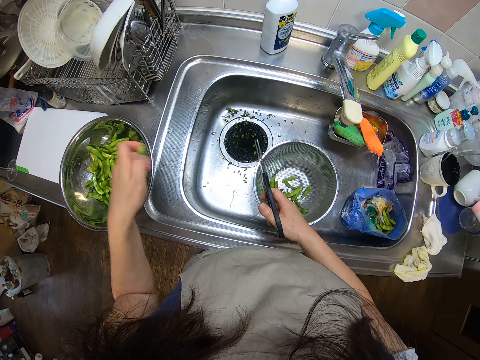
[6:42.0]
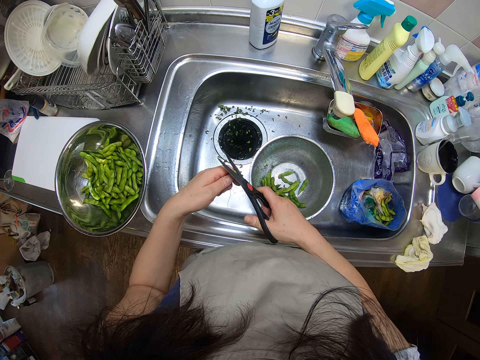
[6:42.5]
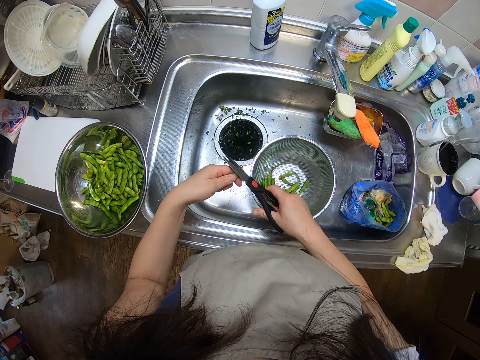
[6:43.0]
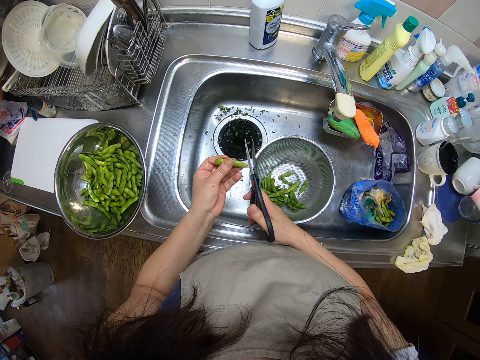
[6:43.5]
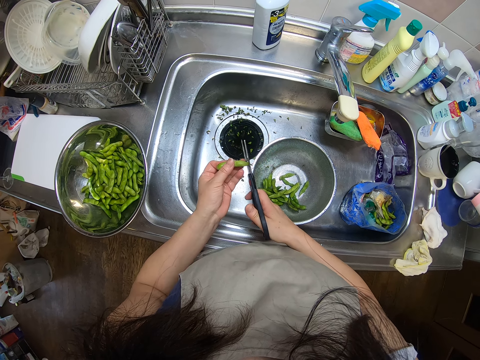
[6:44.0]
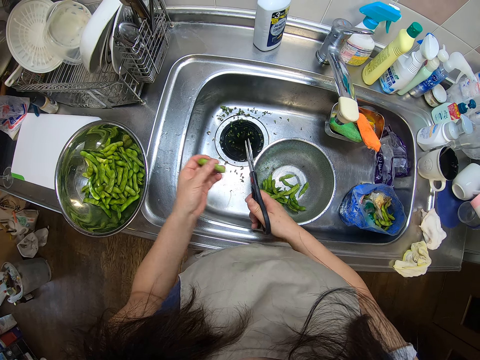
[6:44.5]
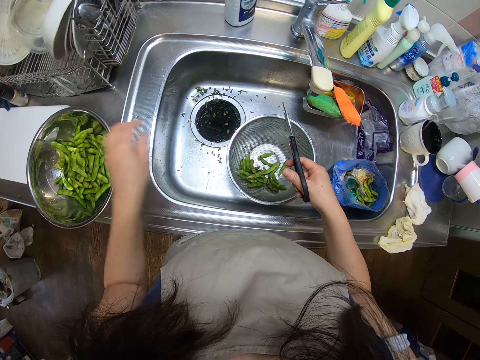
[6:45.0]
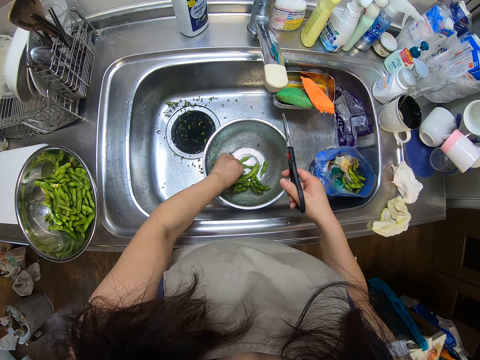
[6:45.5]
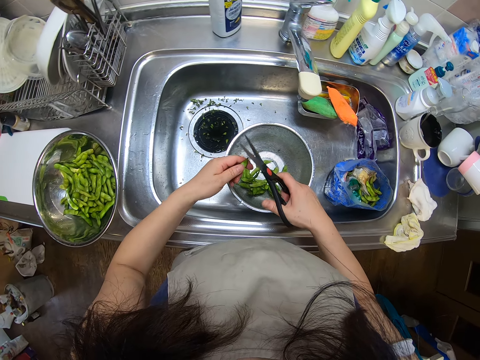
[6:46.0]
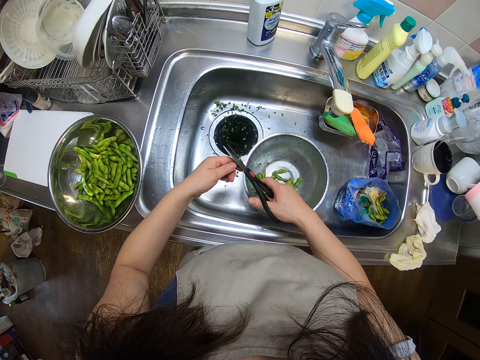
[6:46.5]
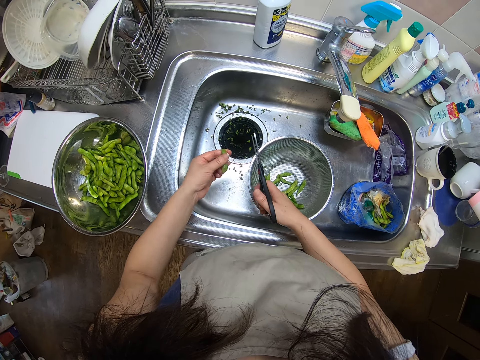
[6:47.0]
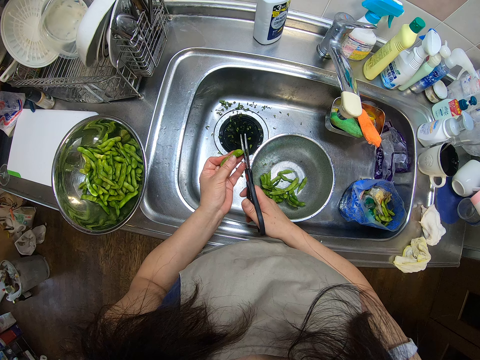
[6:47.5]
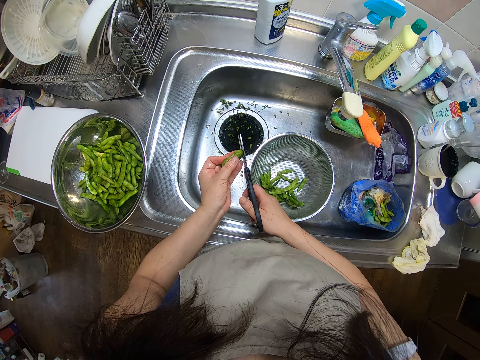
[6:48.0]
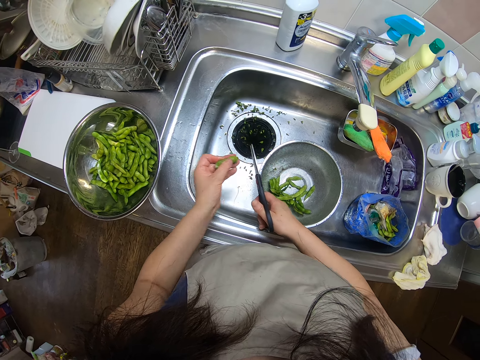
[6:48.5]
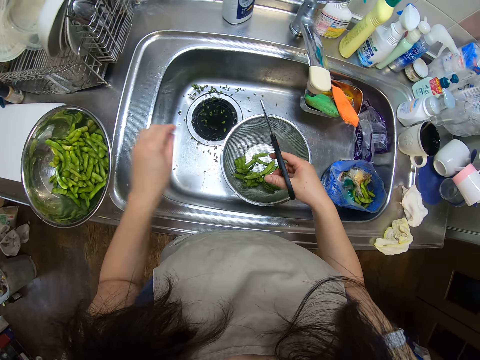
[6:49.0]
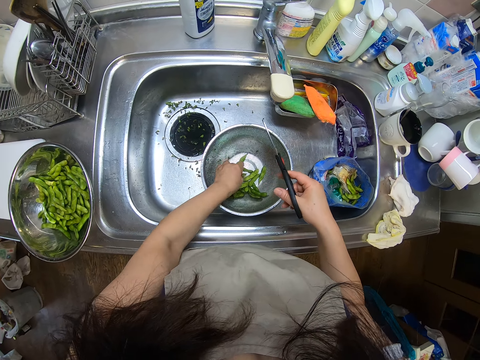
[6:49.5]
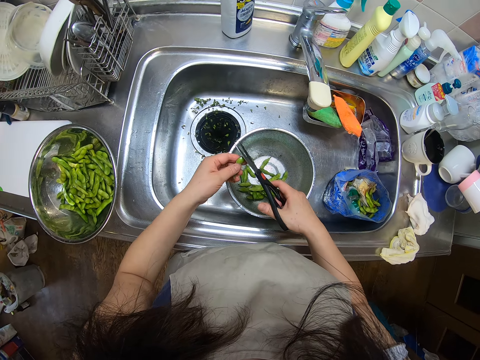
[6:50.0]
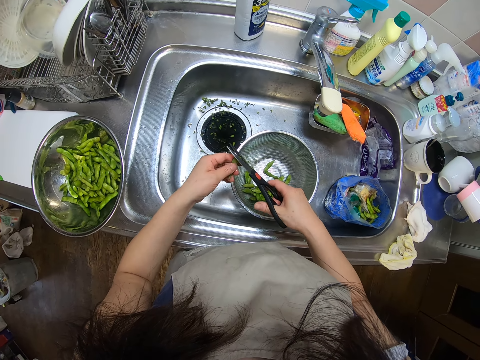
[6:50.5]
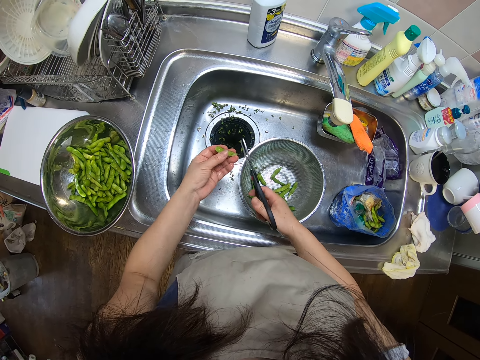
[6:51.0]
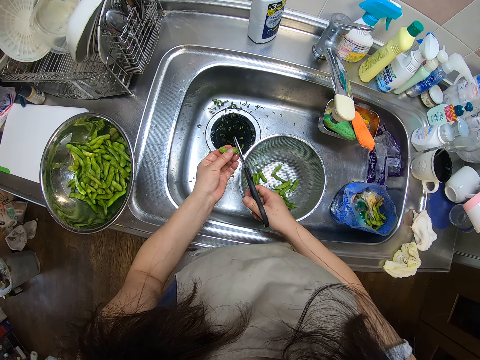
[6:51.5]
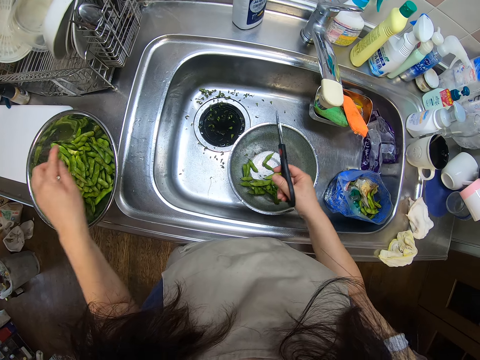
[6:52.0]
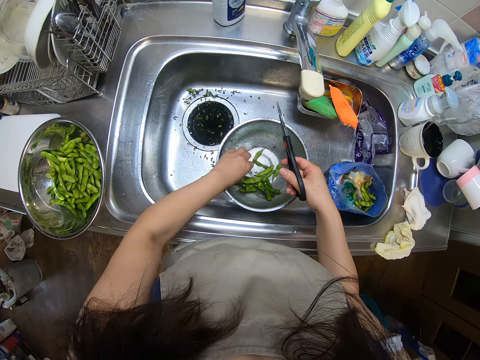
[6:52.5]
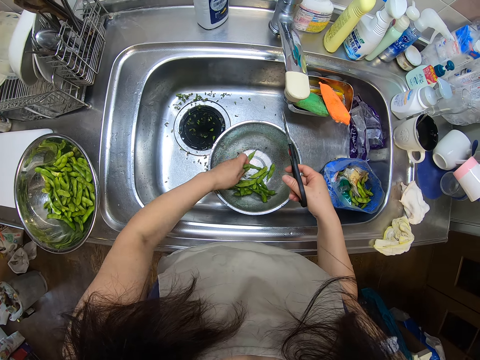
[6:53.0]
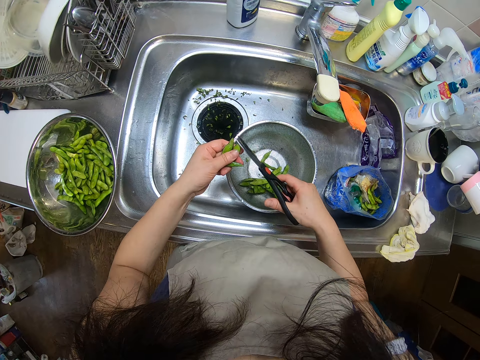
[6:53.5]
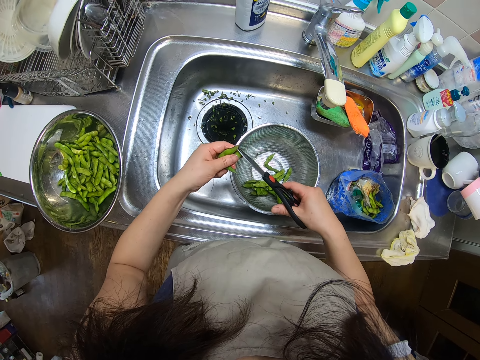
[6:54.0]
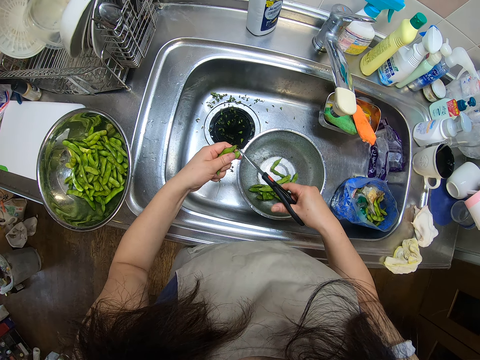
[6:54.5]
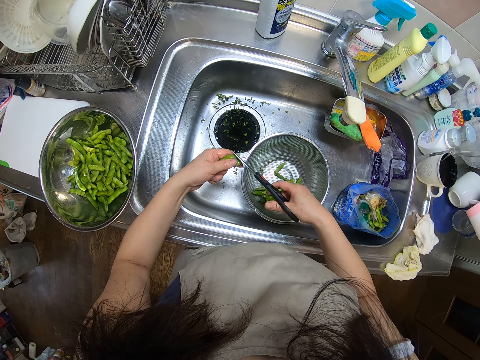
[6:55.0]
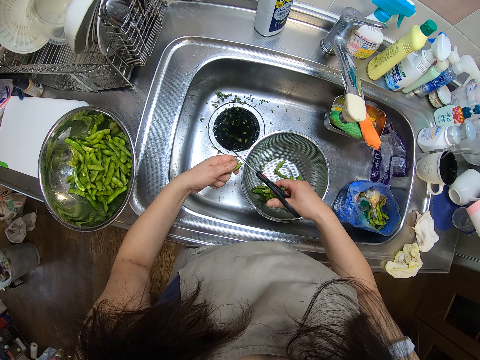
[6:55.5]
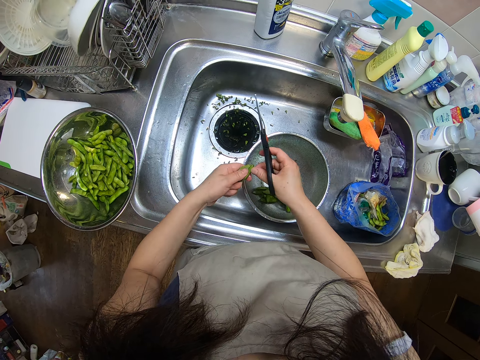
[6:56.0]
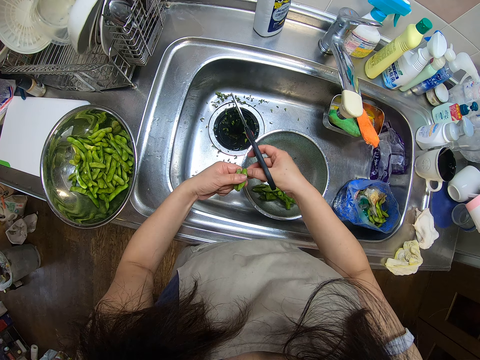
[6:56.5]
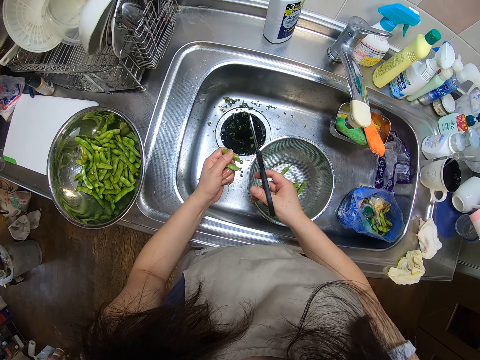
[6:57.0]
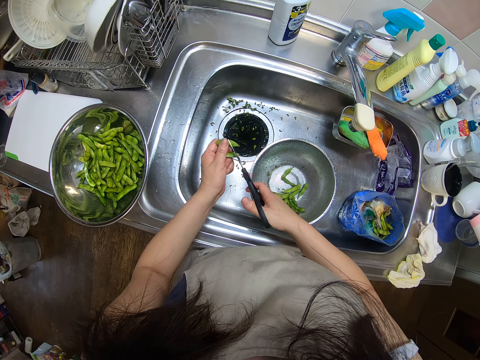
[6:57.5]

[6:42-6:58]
The camera wearer drops the green bean in the sieve on the kitchen sink with her left hand. She cuts the edges of the green bean with the pair of scissors in her right hand. She drops the green bean in the sieve on the kitchen sink with her left hand. She picks green beans from the sieve in the kitchen sink with her left hand. She cuts the edges of the green bean with the pair of scissors in her right hand. She drops the green bean in the sieve on the kitchen sink with her left hand. She picks green beans from the sieve in the kitchen sink with her left hand. She cuts the edges of the green bean with the pair of scissors in her right hand. She drops the green bean in the sieve on the kitchen sink with her left hand. She picks green beans from the sieve in the kitchen sink with her left hand. She cuts the edges of the green bean with the pair of scissors in her right hand.

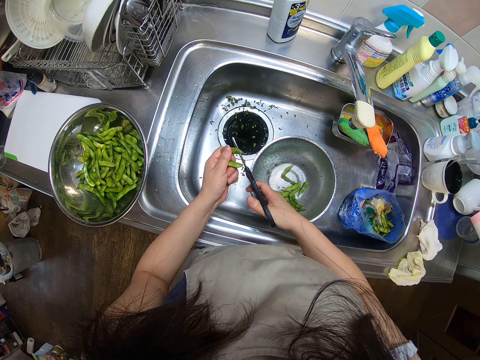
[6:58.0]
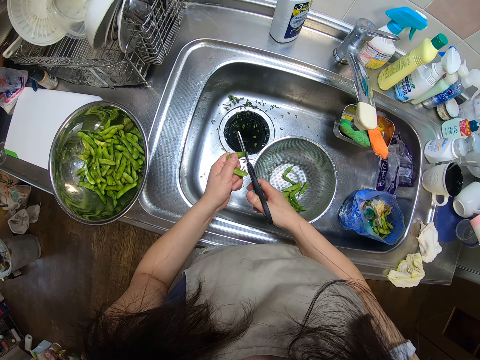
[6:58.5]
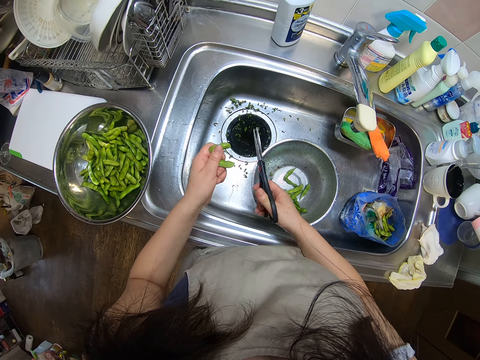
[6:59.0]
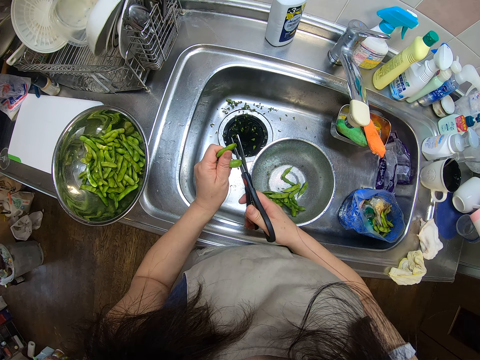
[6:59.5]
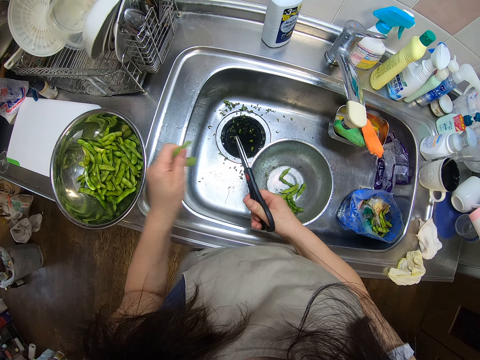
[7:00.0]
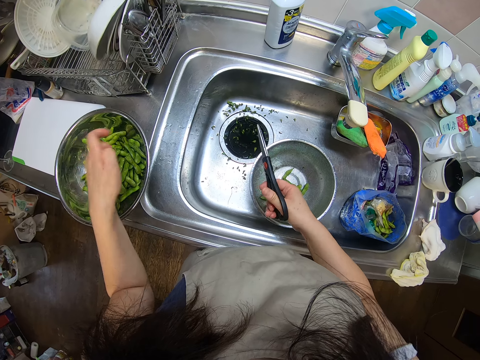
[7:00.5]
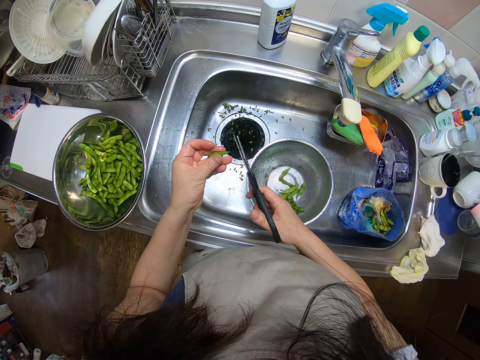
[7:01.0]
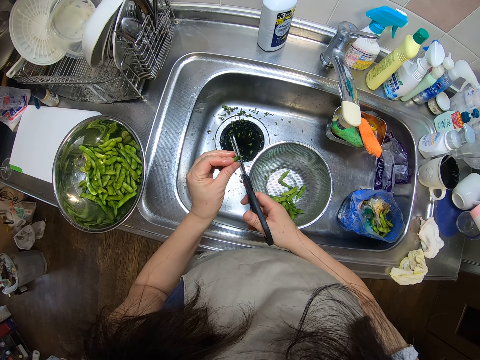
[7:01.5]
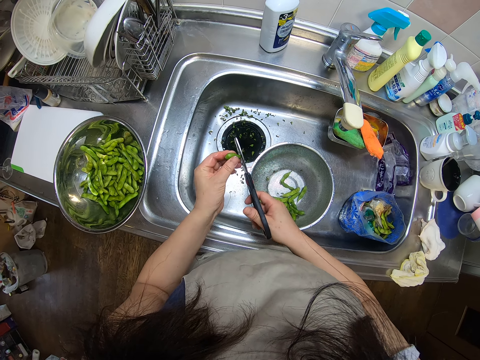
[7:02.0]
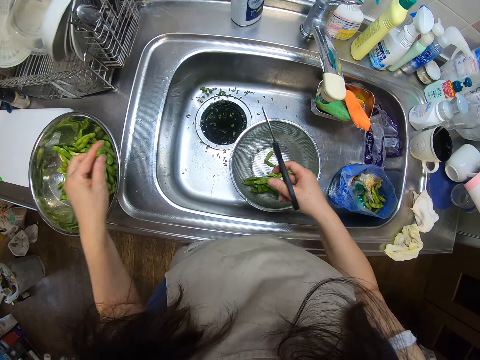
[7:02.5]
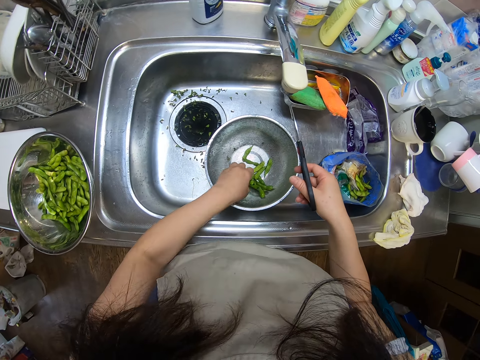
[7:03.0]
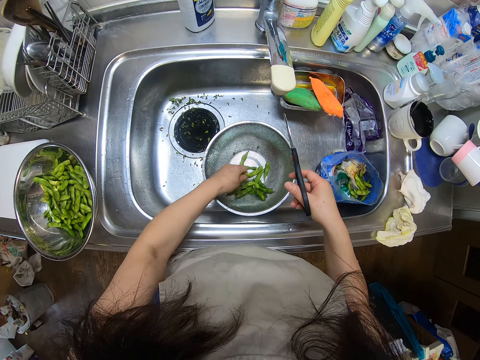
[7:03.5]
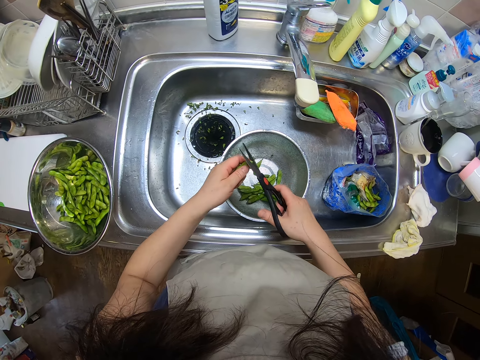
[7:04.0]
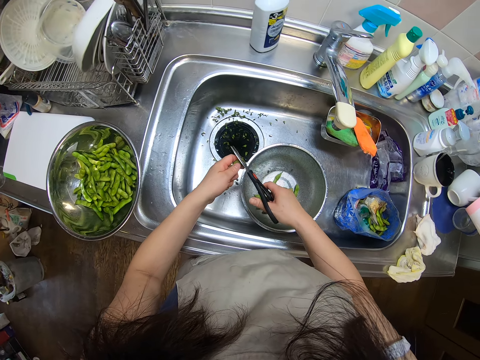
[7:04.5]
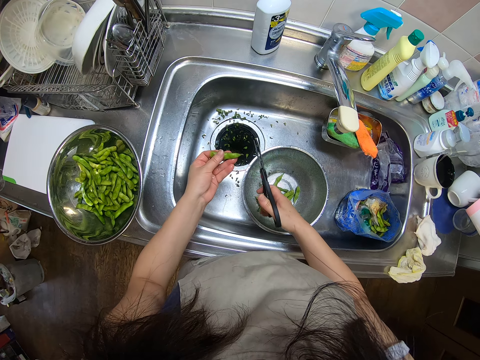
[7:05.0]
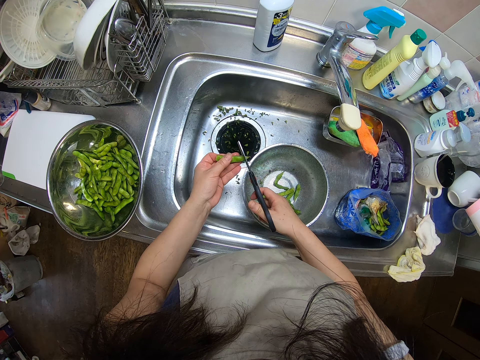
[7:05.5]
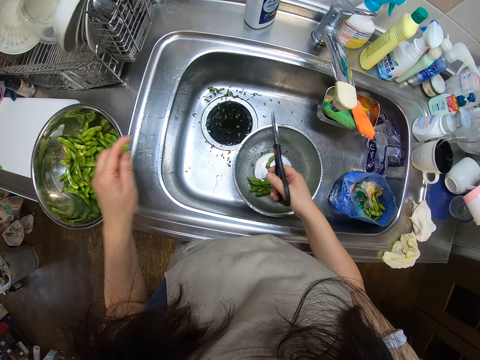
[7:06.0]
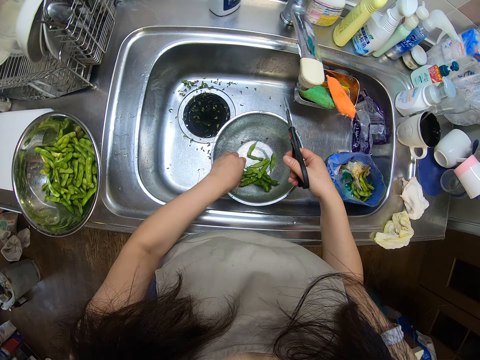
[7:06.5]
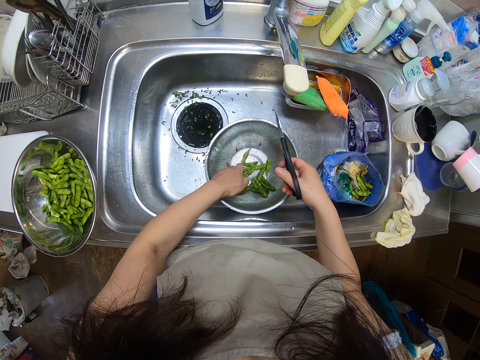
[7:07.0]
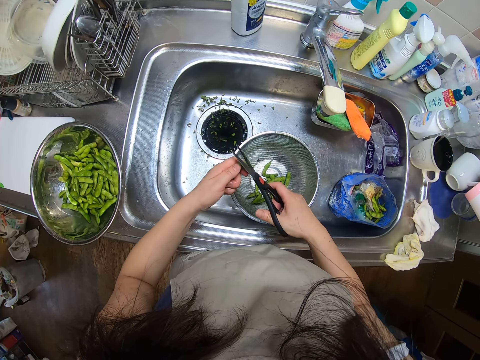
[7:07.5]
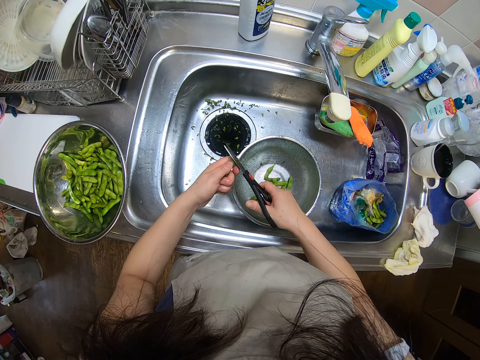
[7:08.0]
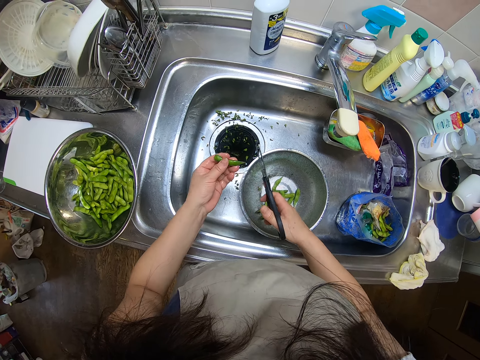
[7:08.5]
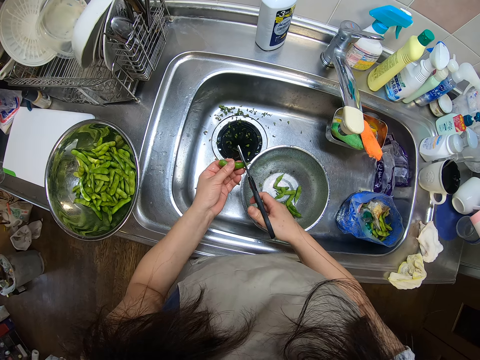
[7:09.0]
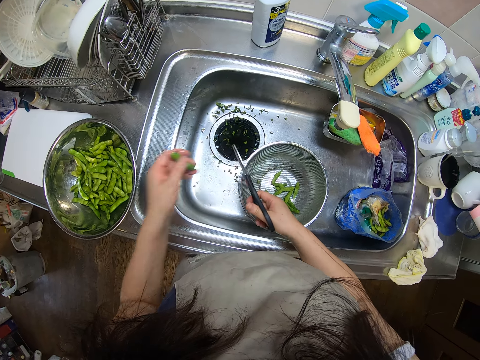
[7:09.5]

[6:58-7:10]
The camera wearer drops the green bean in the sieve on the kitchen sink with her left hand. She cuts the edge of the green bean with the pair of scissors in her right hand. She drops the green bean in the sieve on the kitchen sink with her left hand. She picks green beans from the sieve in the kitchen sink with her left hand. She cuts the edges of the green bean with the pair of scissors in her right hand. She drops the green bean in the sieve on the kitchen sink with her left hand. She picks green beans from the sieve in the kitchen sink with her left hand. She cuts the edges of the green bean with the pair of scissors in her right hand.
